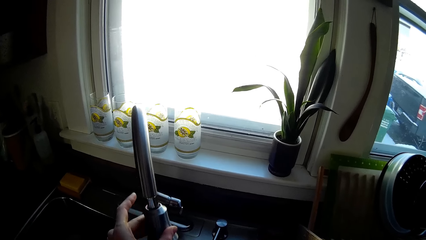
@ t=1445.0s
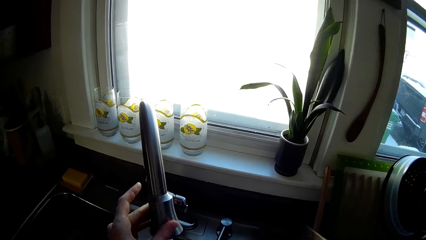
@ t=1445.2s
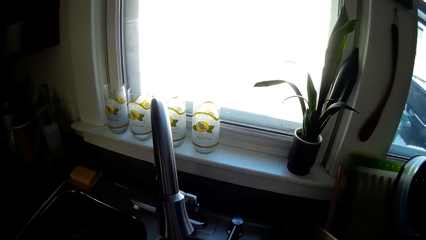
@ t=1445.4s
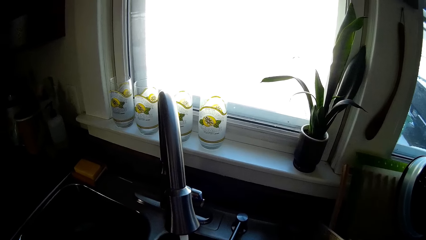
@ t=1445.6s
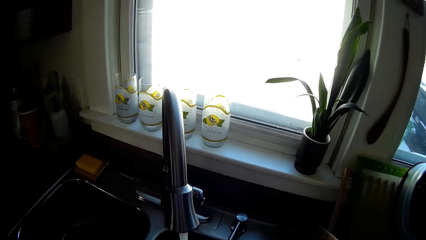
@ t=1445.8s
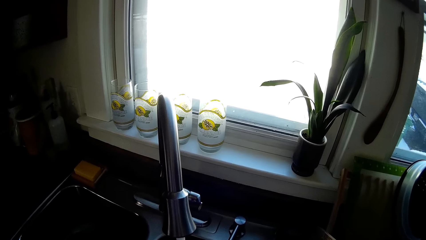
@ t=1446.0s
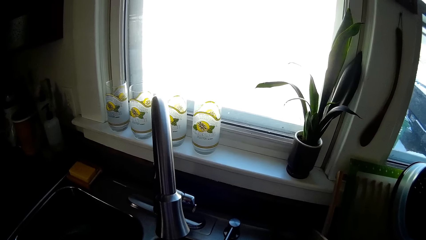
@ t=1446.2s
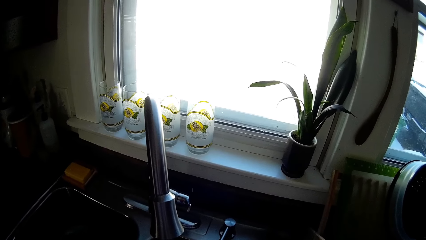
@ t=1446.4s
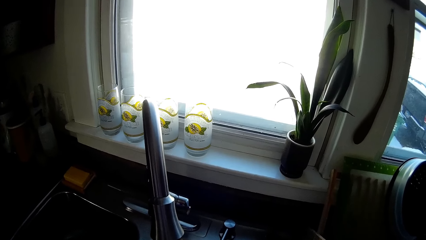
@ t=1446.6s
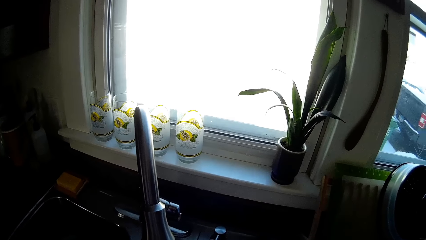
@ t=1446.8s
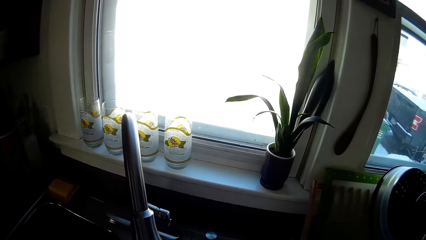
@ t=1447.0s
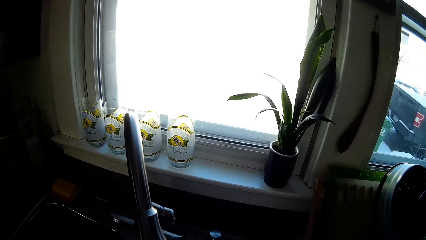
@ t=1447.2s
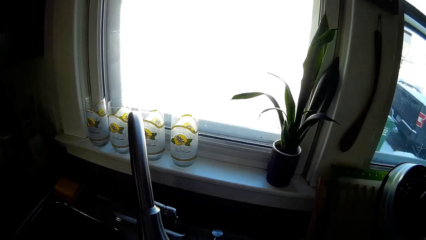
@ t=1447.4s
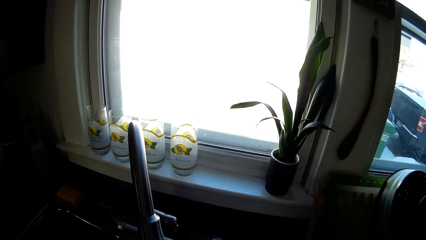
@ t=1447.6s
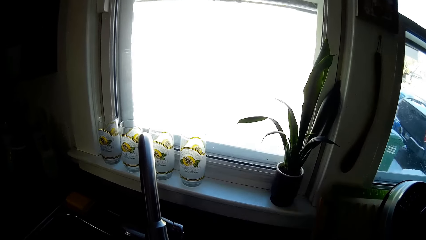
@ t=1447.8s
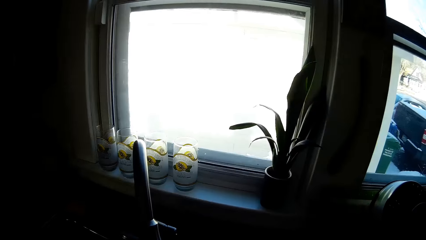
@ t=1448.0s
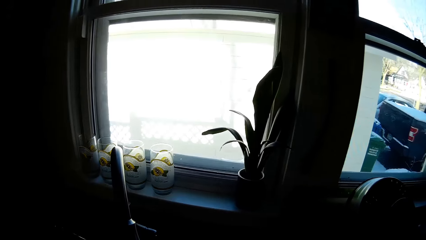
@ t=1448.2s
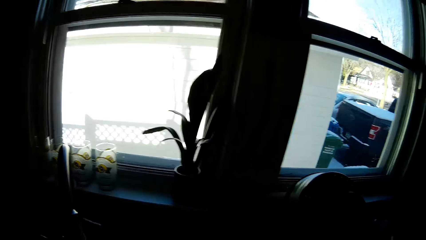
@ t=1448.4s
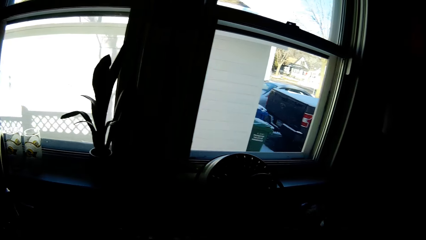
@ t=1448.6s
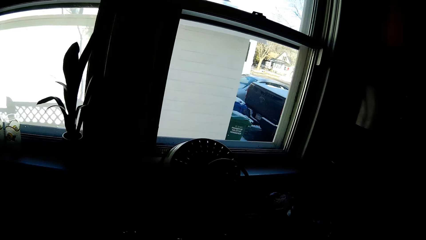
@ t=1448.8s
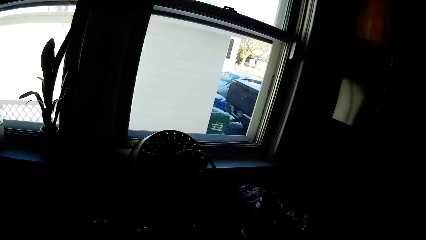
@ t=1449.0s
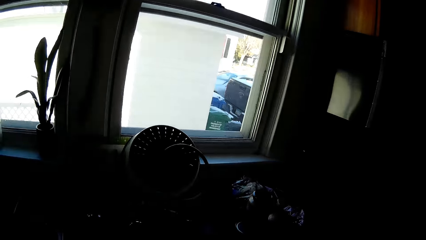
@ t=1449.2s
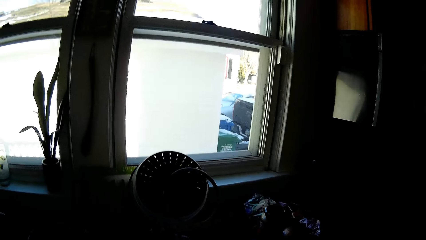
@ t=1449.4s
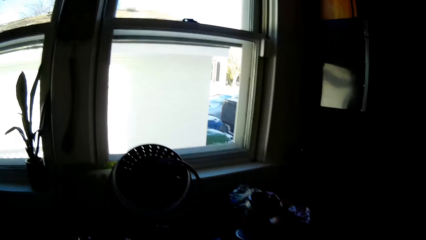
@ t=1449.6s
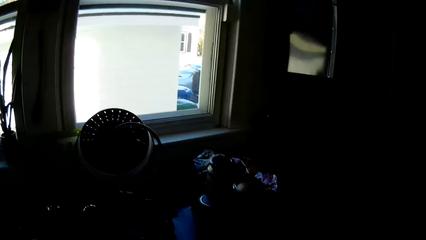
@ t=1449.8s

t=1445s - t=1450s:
The camera wearer adjusts the tap with her left hand.

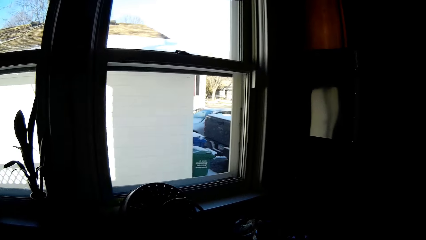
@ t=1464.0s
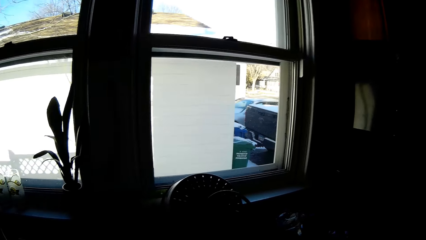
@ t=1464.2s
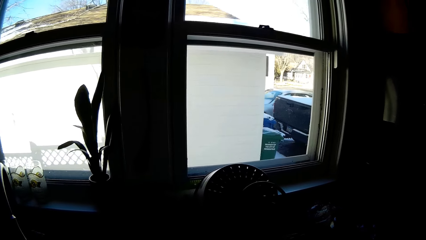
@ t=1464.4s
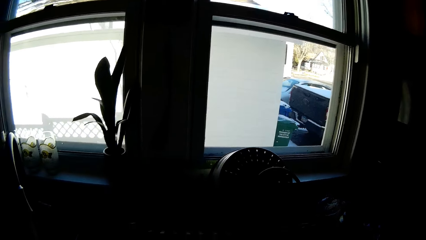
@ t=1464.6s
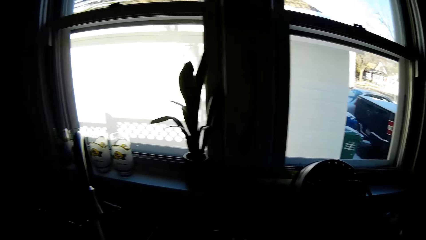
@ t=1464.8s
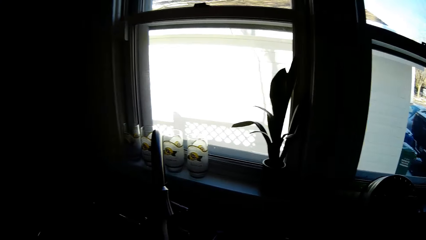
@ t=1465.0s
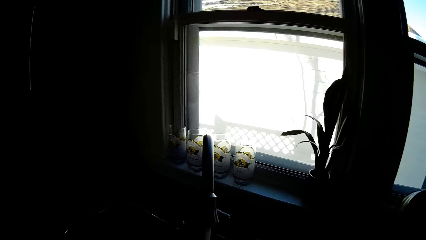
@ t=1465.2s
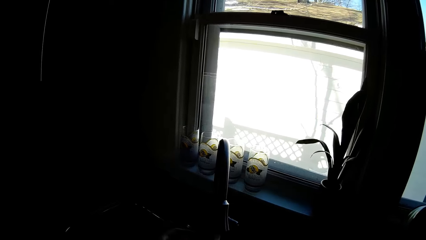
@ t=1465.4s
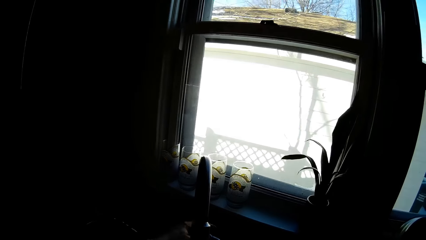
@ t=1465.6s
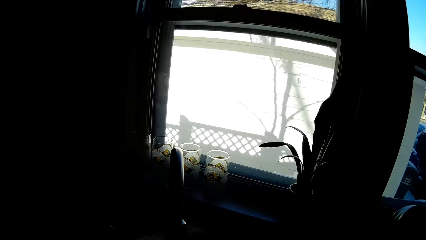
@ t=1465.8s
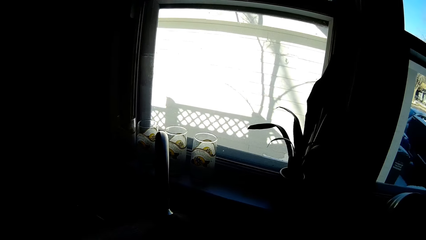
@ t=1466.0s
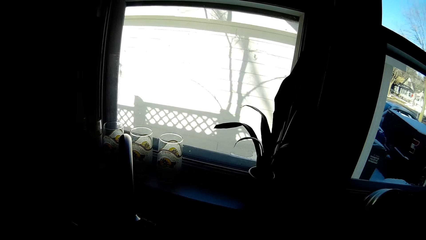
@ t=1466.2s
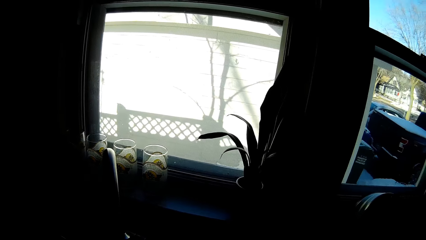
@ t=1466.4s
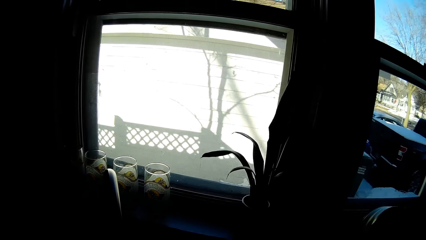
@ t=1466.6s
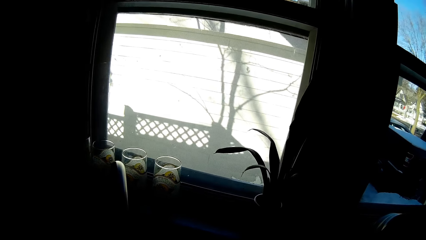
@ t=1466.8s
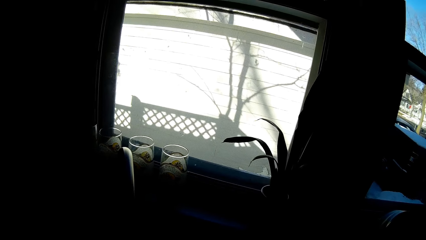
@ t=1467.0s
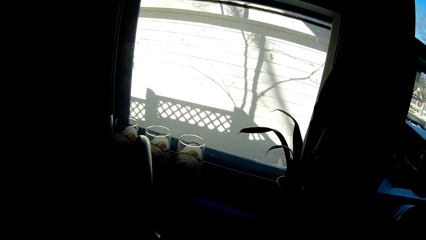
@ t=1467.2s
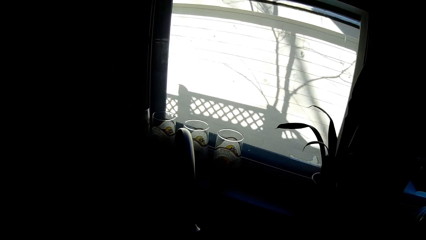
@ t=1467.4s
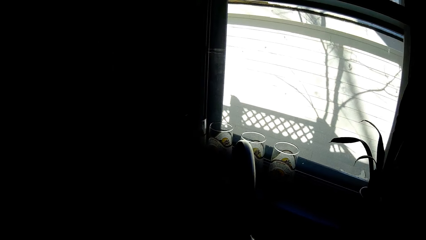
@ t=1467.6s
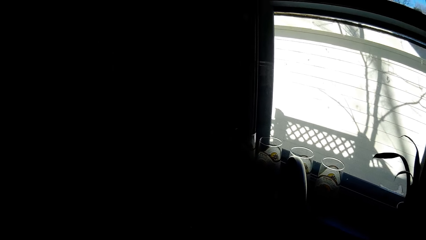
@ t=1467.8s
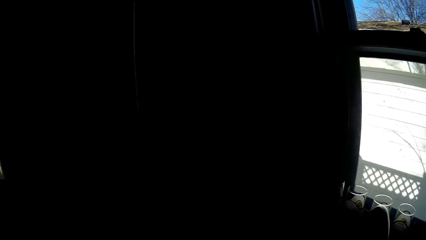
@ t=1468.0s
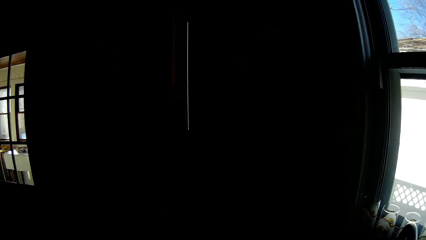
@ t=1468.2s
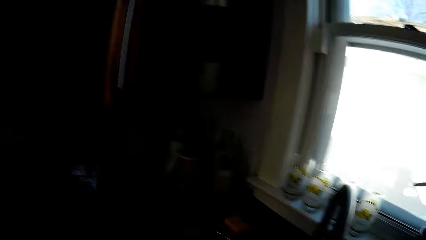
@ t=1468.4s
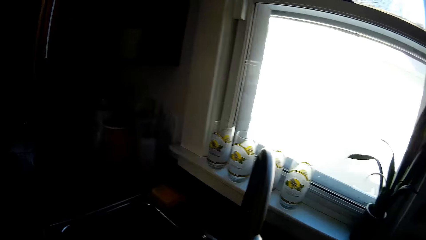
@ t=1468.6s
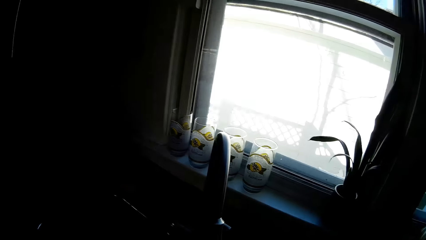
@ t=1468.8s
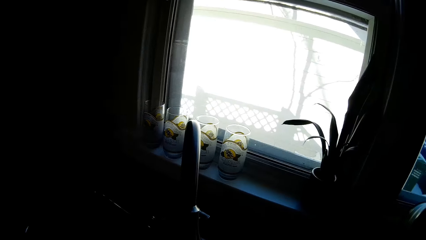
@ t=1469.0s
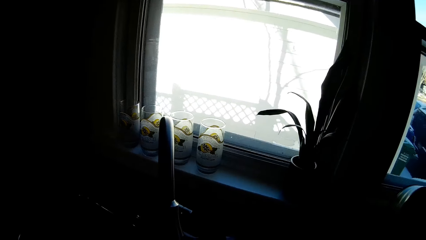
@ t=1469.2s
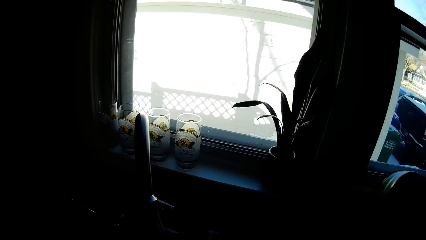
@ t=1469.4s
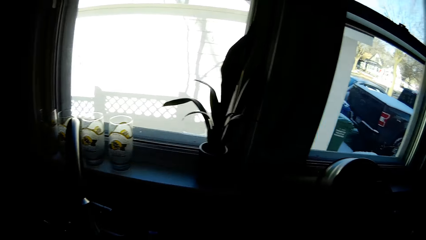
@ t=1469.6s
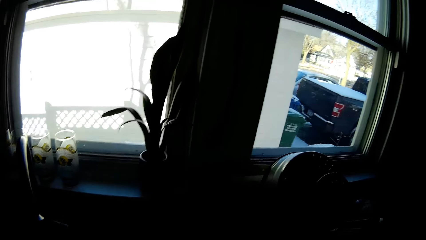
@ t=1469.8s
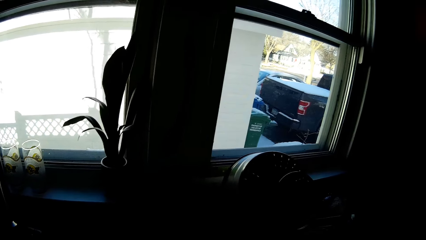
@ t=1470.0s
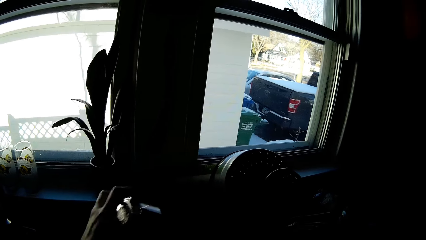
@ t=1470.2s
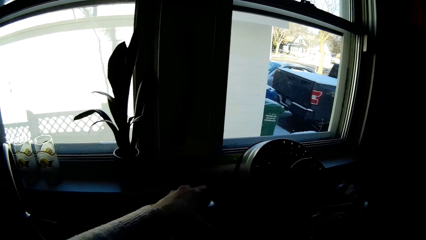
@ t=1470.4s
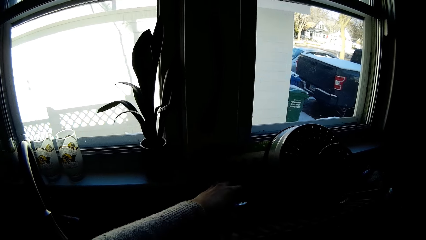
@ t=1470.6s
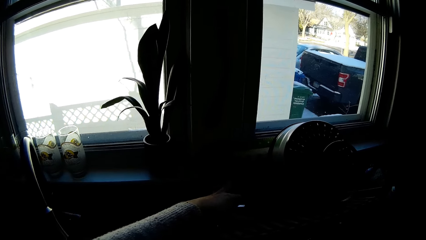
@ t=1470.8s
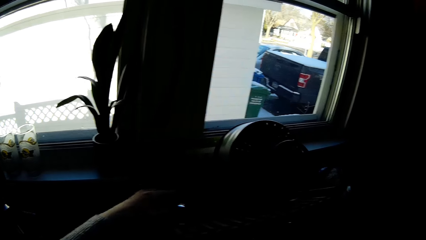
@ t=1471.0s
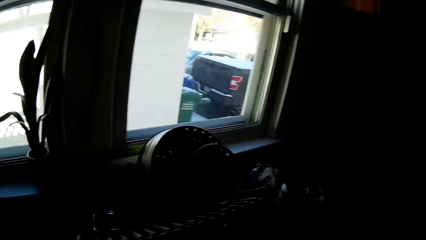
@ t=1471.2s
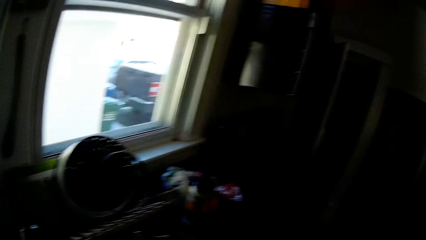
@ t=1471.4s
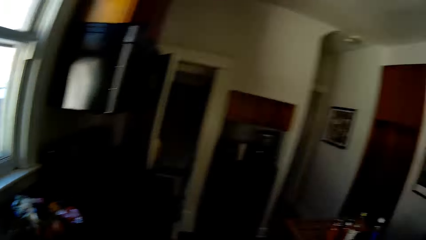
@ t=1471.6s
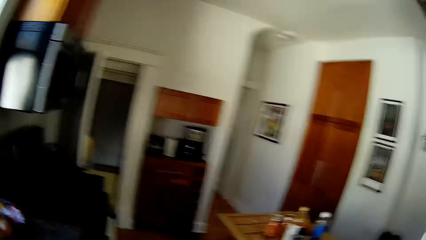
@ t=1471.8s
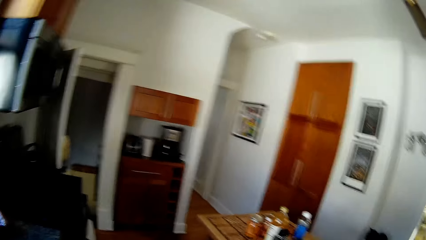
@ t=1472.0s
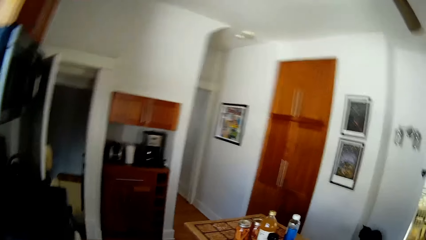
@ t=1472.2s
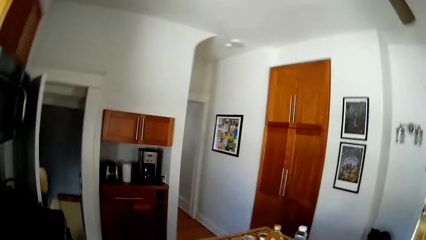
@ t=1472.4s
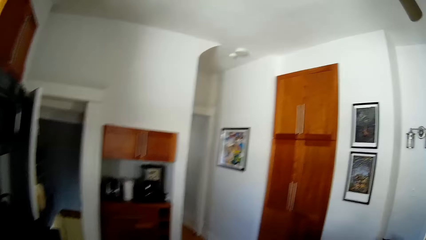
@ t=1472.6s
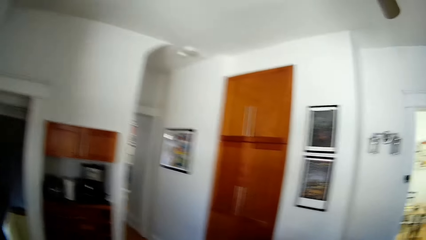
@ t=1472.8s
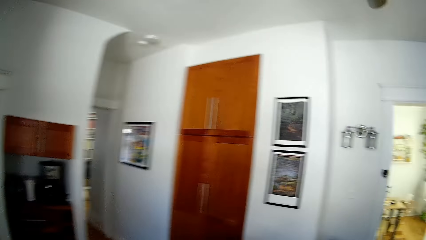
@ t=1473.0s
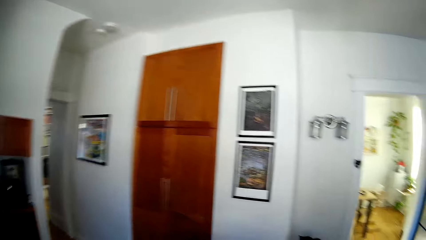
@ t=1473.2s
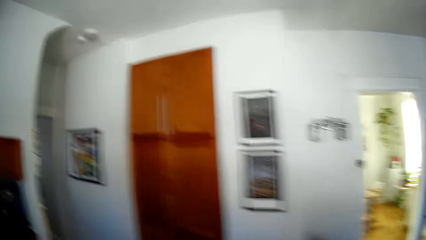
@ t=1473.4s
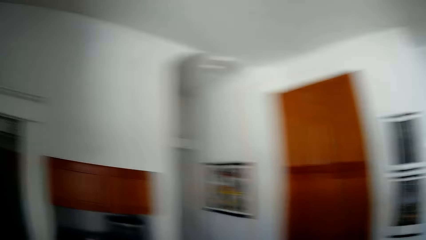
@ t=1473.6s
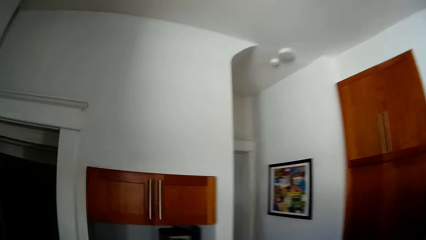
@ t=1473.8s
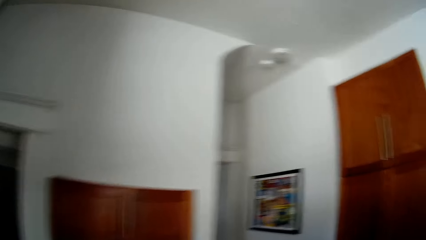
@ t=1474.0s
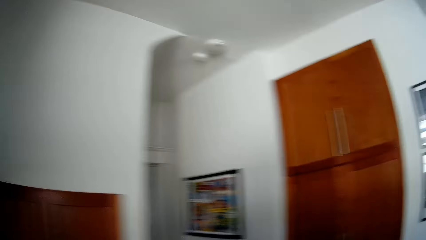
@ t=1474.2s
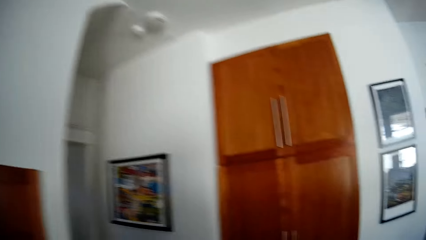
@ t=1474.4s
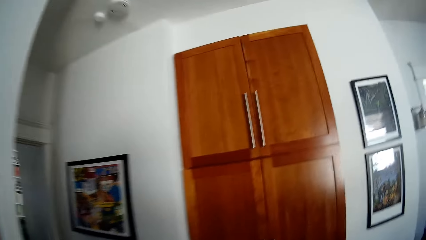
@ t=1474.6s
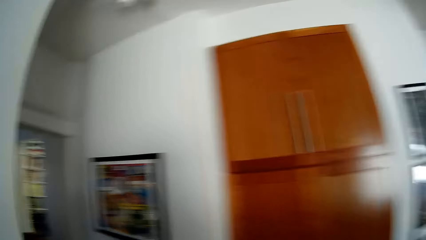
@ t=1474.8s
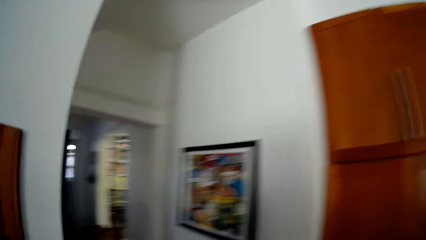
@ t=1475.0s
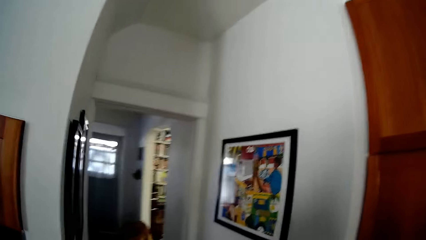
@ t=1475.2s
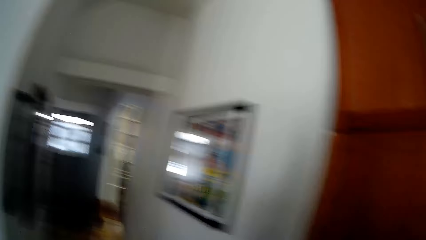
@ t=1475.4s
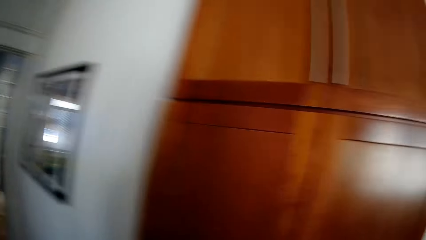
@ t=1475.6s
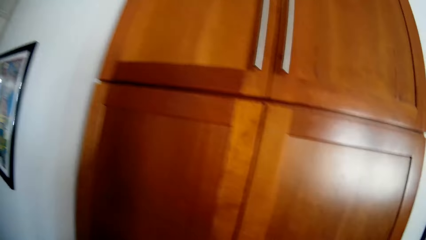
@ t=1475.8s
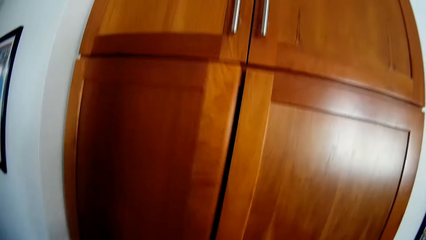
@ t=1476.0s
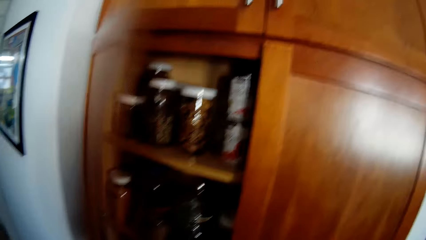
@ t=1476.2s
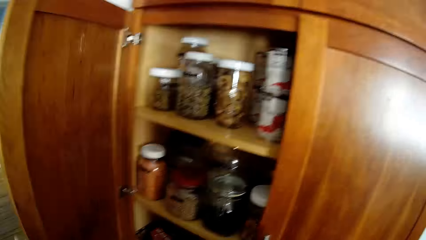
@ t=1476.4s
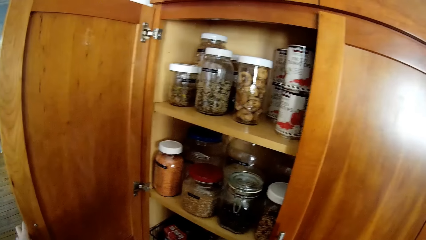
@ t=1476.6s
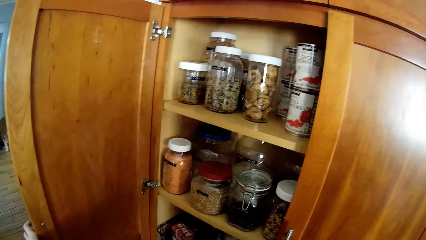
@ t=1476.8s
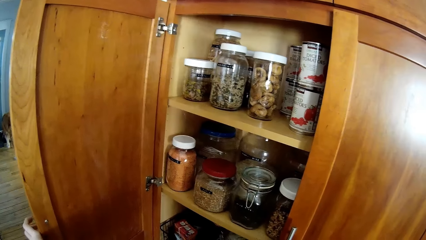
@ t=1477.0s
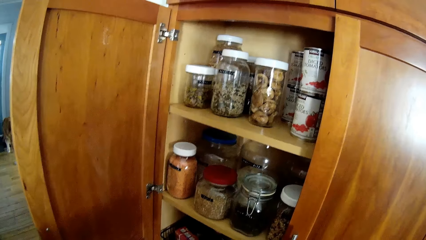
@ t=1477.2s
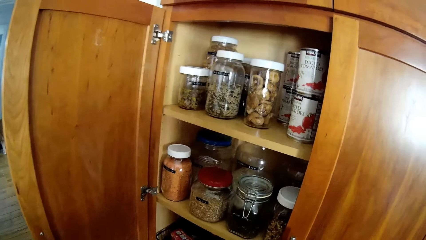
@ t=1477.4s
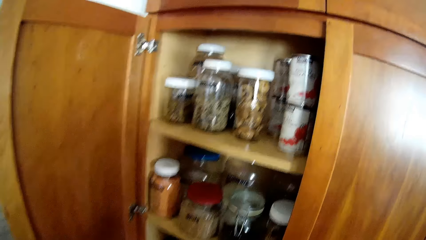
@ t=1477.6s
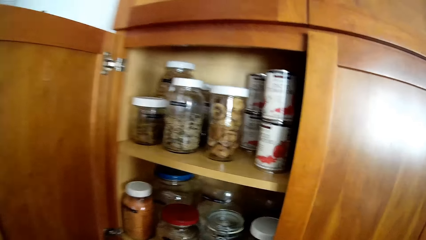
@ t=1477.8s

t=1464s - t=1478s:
The camera wearer closes the tap knob with her left hand. She drops a cup in a utensil tray on the slab with her left hand. She walks around. She opens the cupboard with her left hand.
